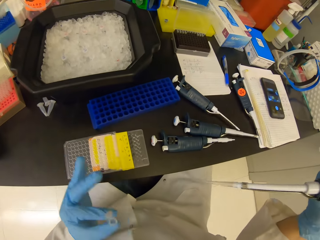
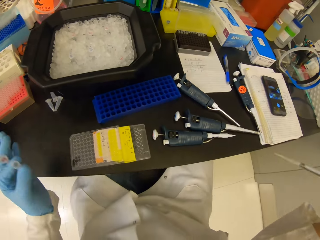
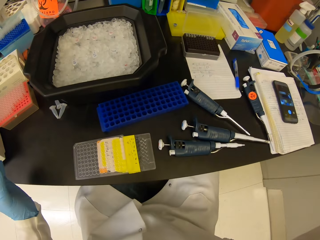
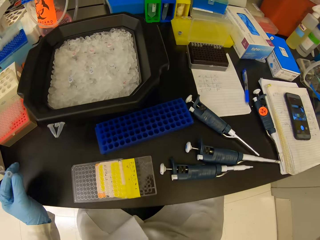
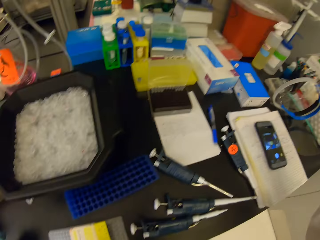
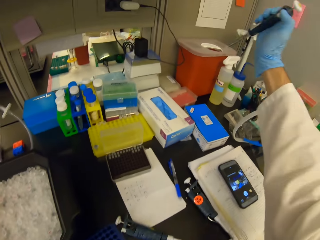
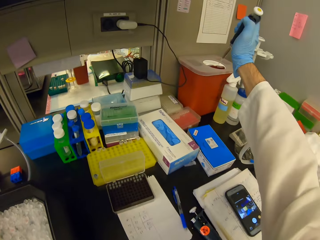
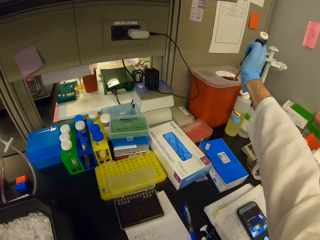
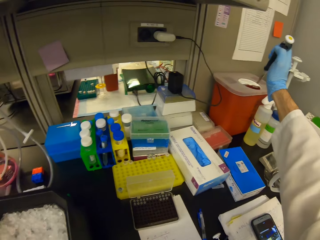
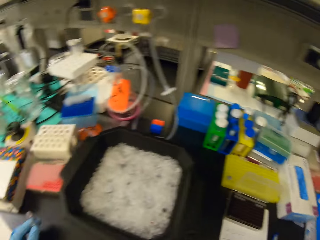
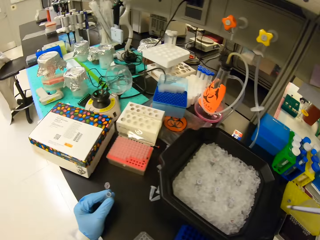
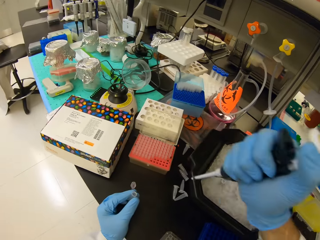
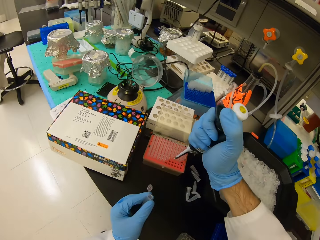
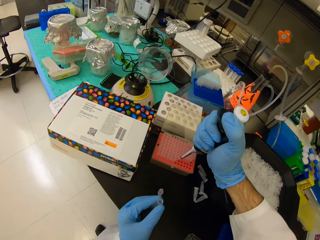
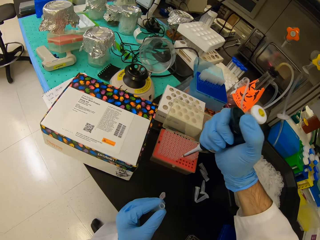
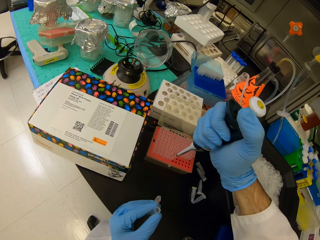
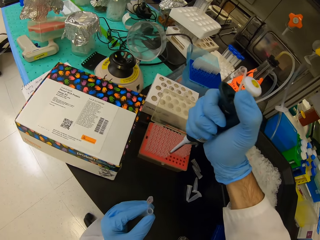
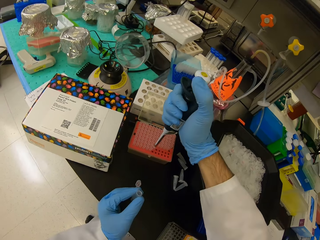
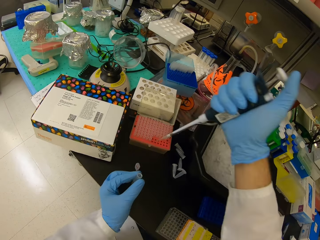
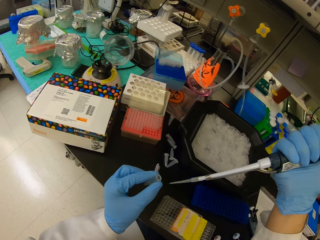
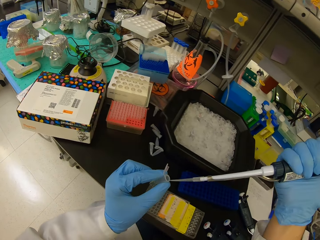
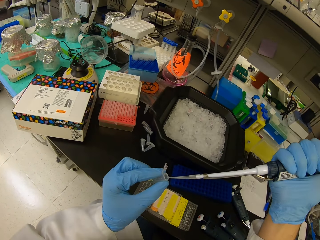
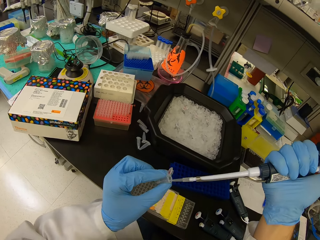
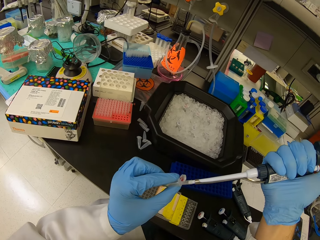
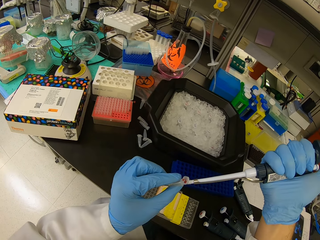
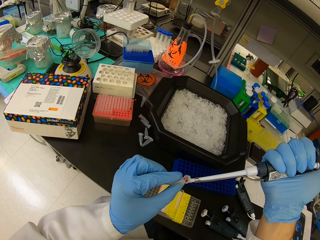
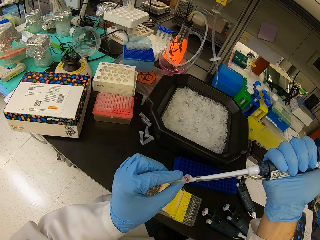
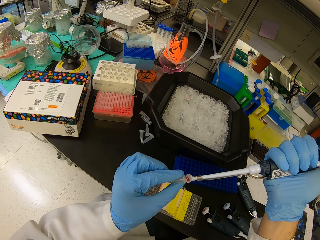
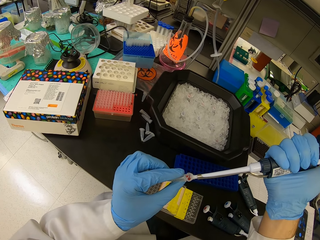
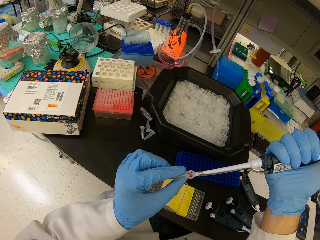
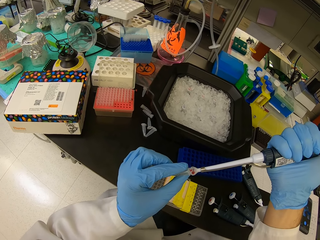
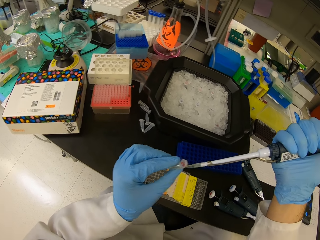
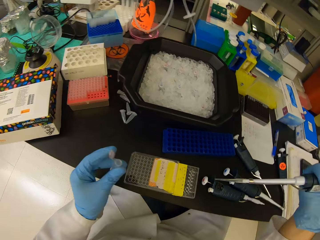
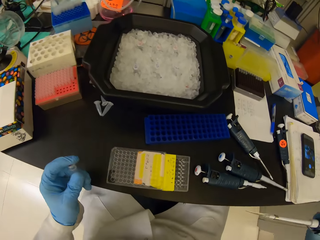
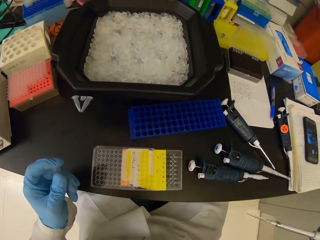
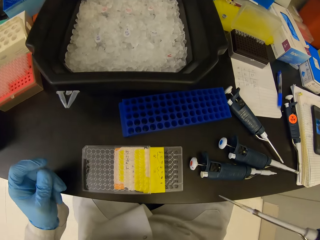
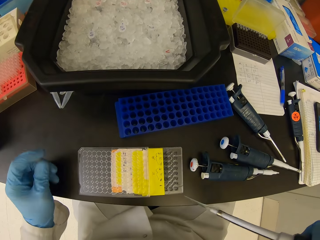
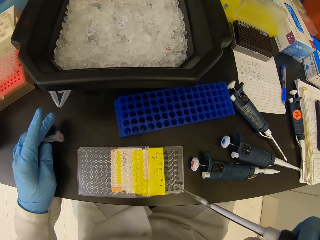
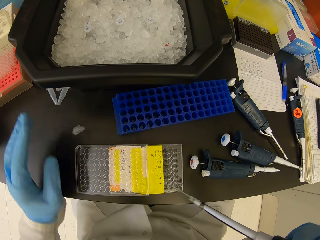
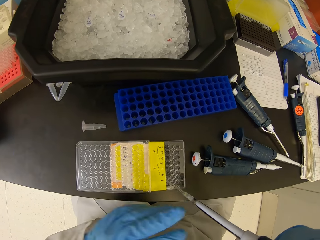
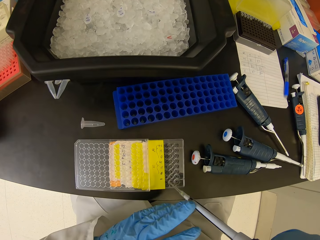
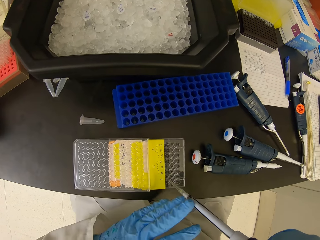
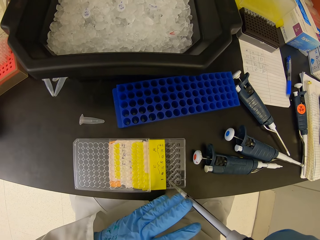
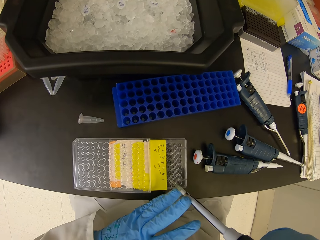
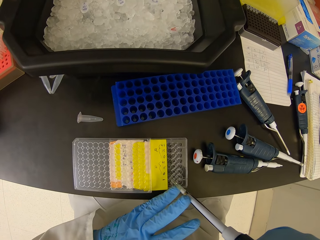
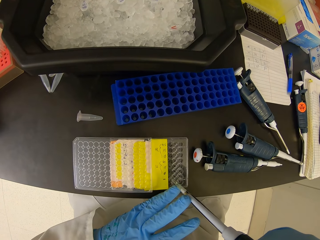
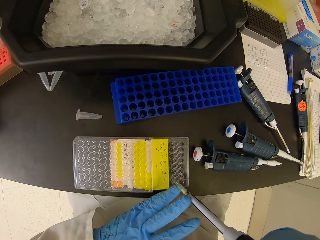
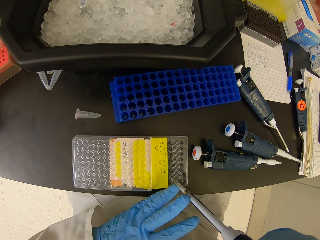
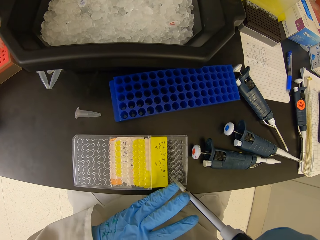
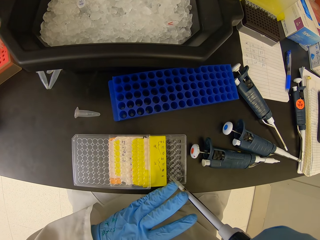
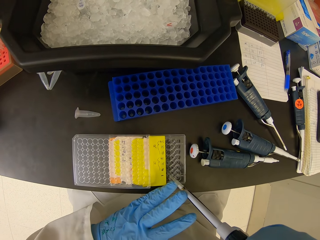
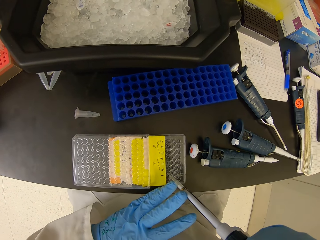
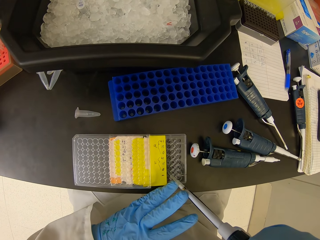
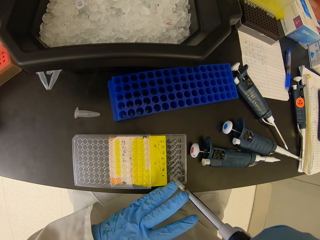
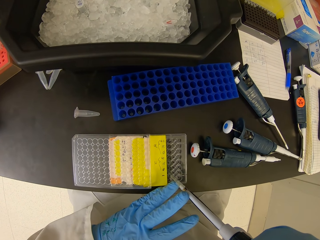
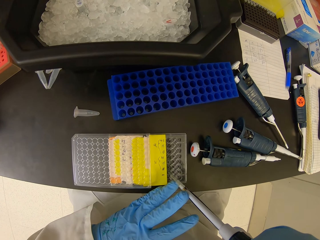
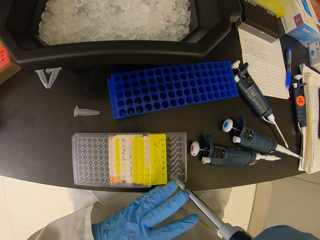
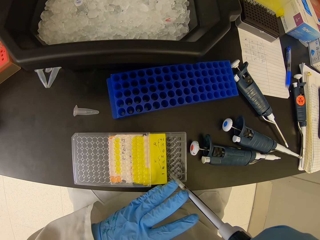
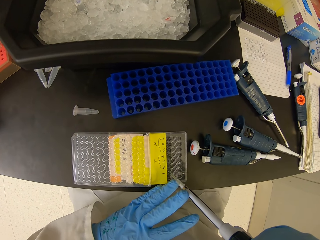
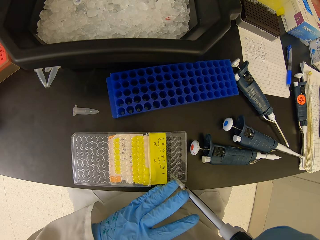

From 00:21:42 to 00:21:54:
The camera wearer throws the dropper pipette in the plastic bin. They insert the dropper in the micropipette. They suck solution in the test tube. They throw the test tube on the counter top. They place the pipette on the table. They put solution in the multi well plate.

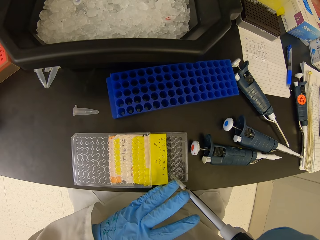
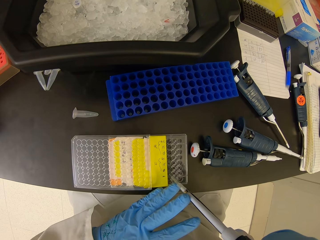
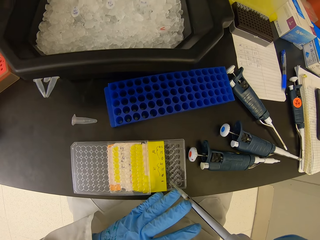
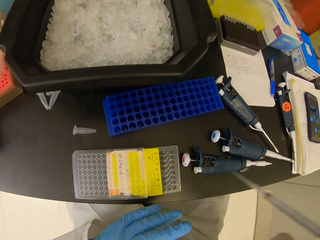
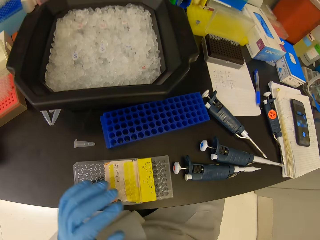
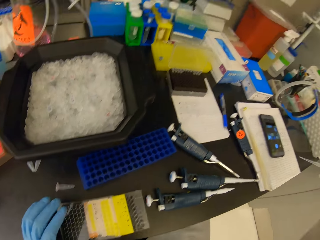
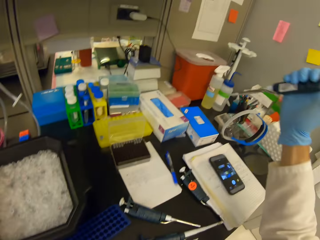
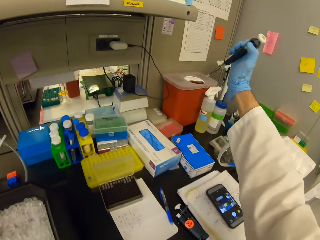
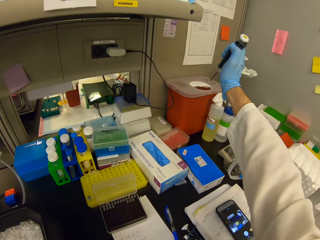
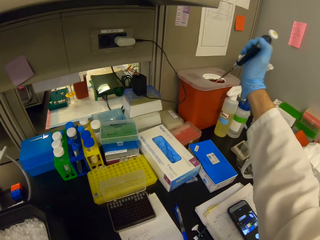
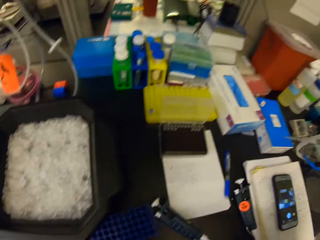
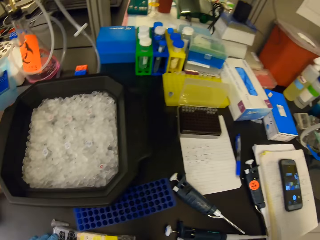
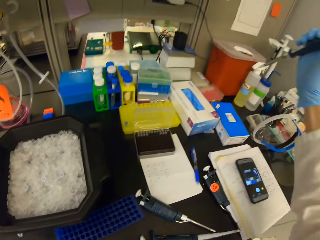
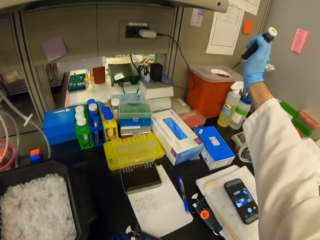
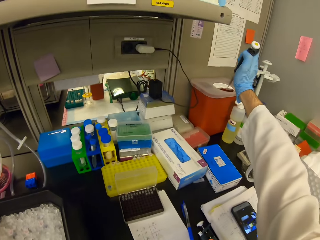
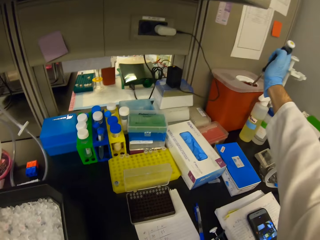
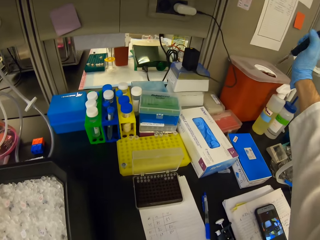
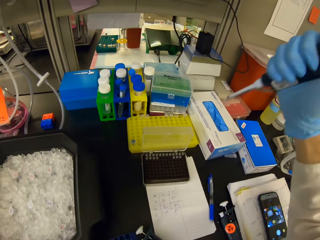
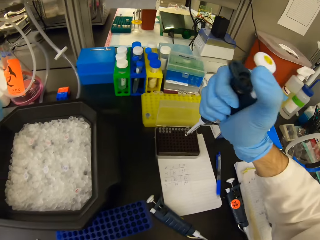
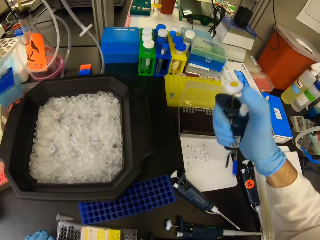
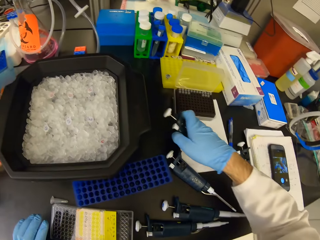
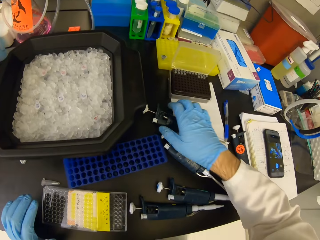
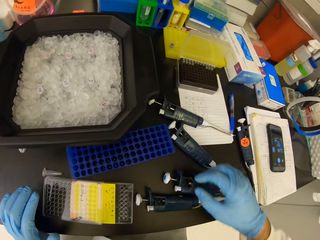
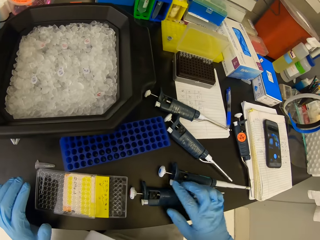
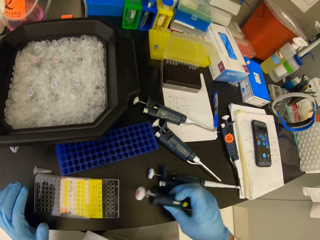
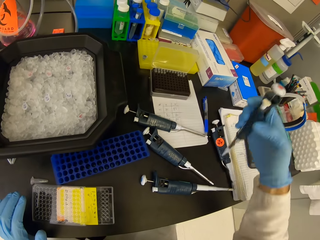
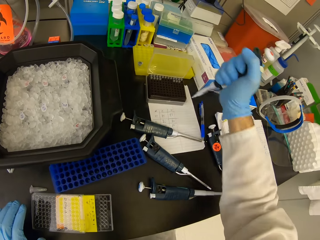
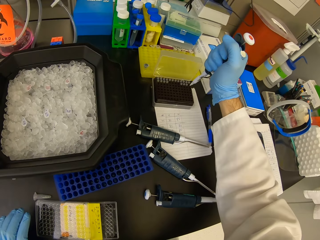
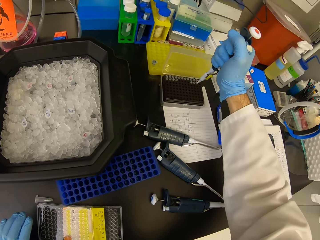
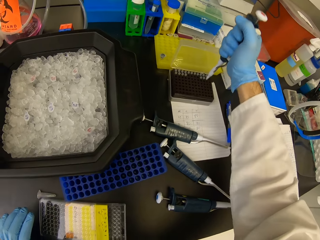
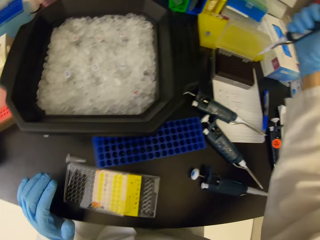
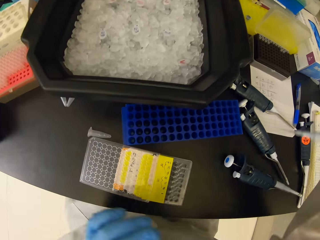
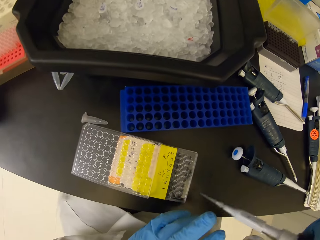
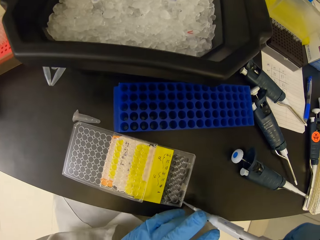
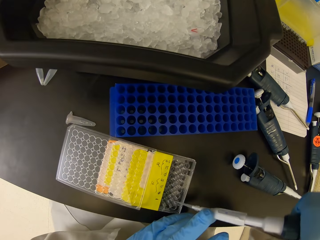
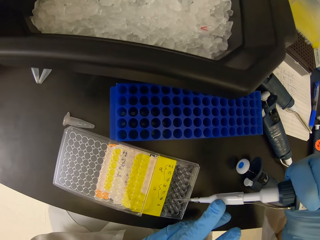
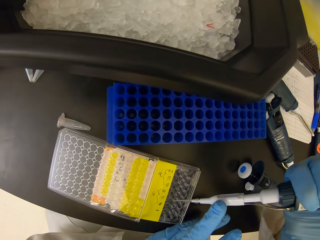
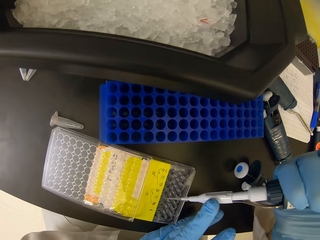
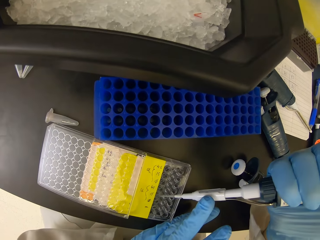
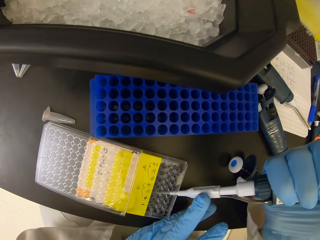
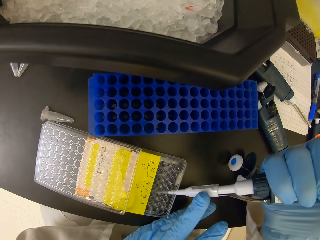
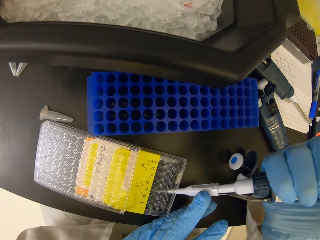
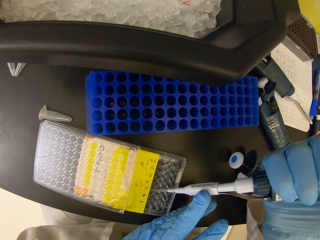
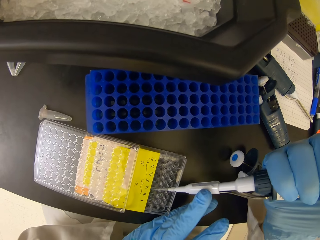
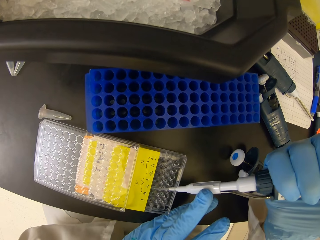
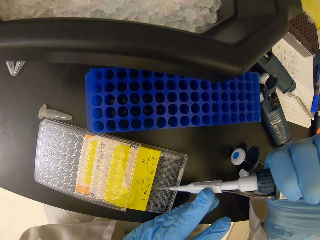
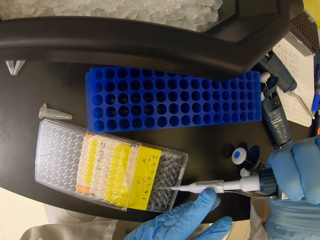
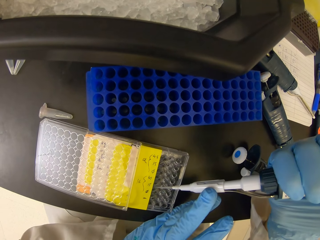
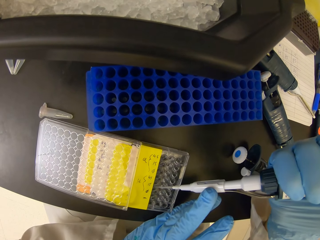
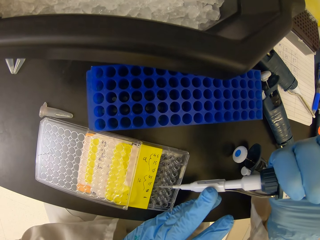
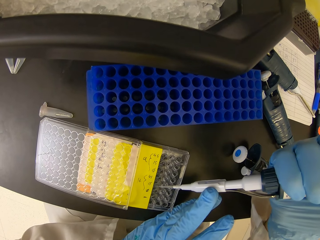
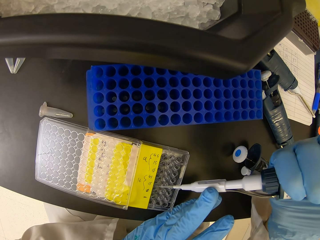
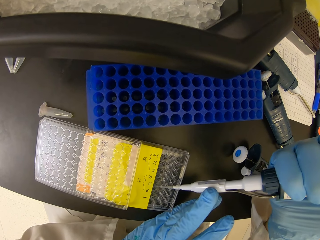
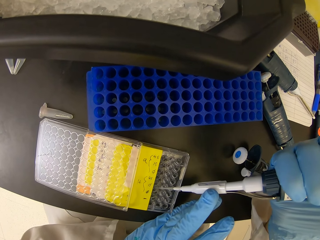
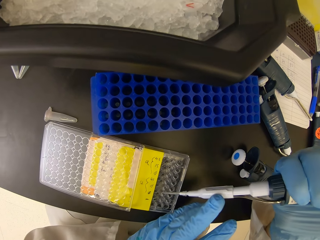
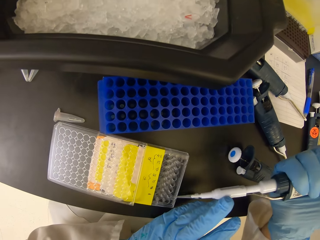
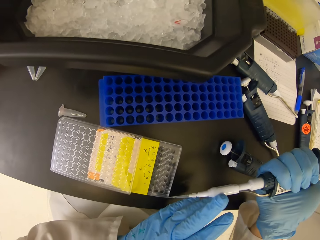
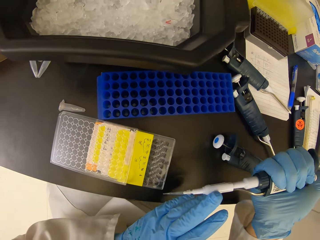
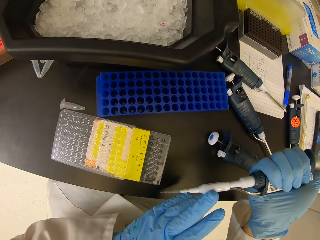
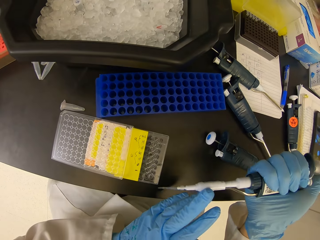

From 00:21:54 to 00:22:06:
The camera wearer throws the dropper pipette in the plastic bin. They place the micropipette on the counter top. They pick up the micropipette on the counter top. They insert the micropipette on the nest pipette tips. They suck solution from the multi well plate.
